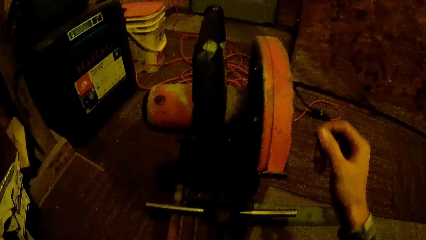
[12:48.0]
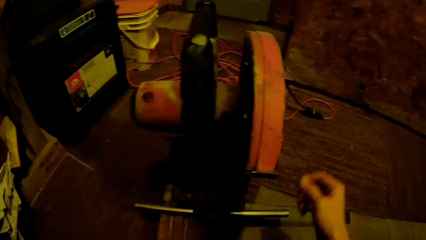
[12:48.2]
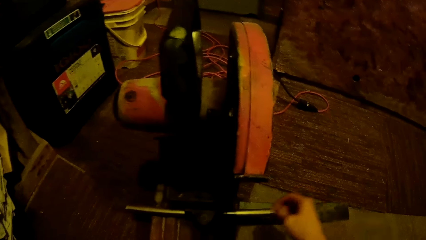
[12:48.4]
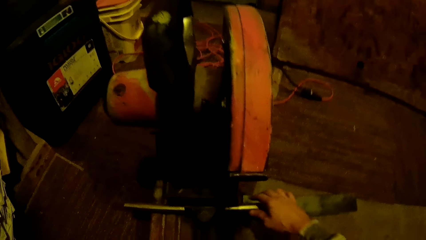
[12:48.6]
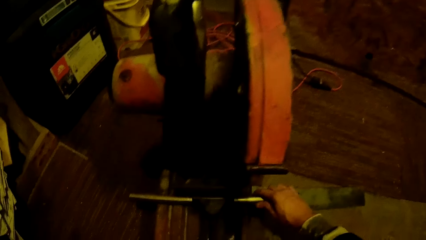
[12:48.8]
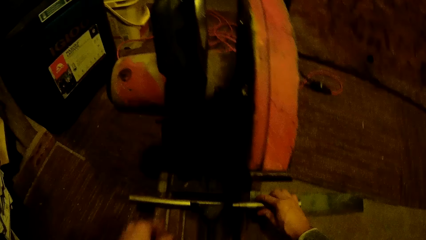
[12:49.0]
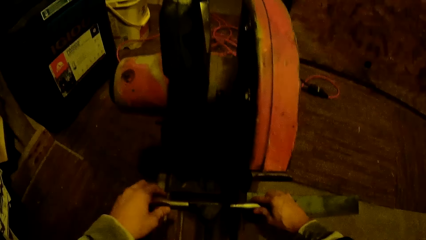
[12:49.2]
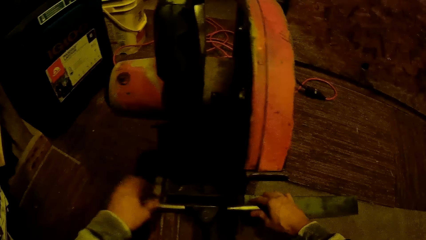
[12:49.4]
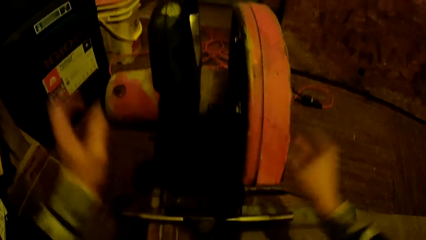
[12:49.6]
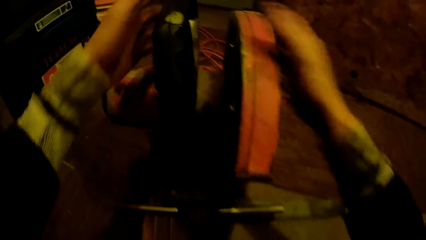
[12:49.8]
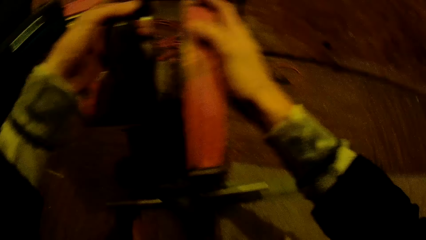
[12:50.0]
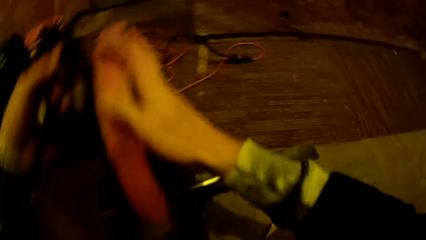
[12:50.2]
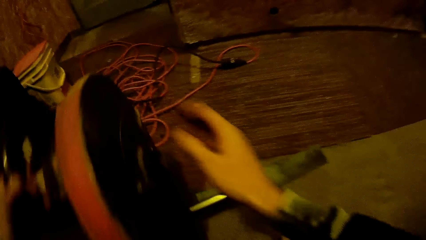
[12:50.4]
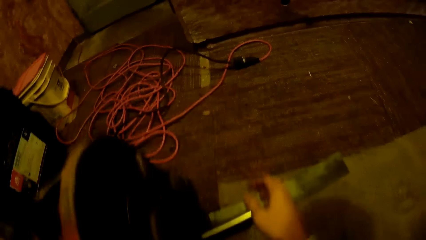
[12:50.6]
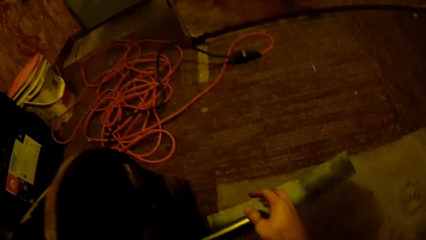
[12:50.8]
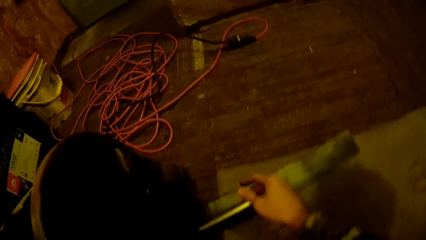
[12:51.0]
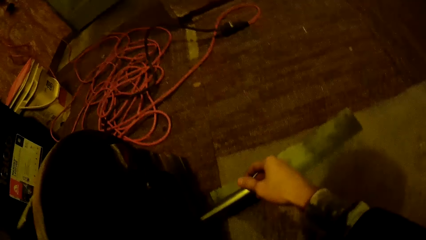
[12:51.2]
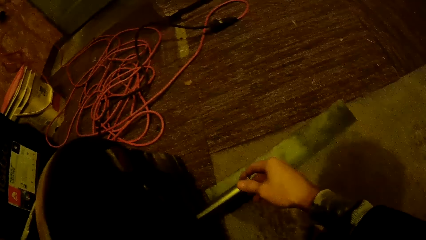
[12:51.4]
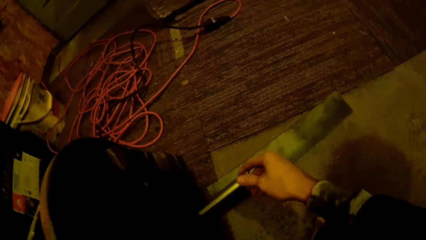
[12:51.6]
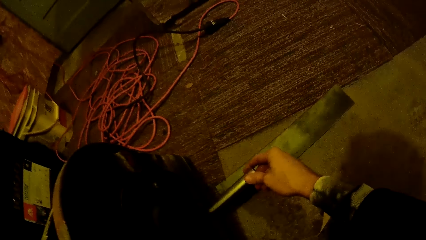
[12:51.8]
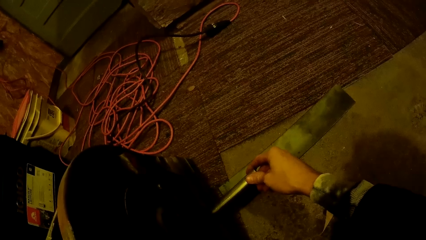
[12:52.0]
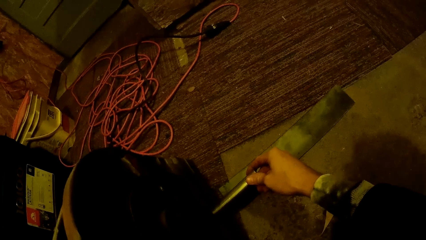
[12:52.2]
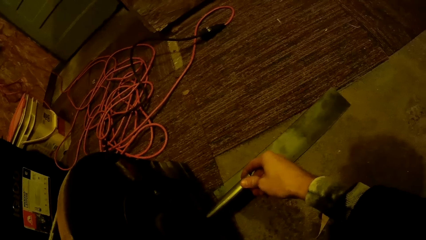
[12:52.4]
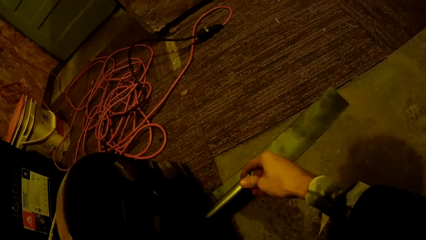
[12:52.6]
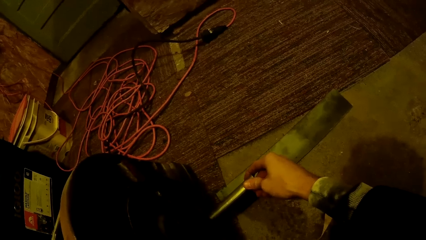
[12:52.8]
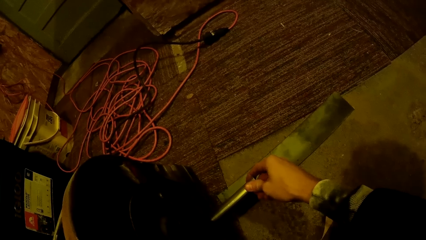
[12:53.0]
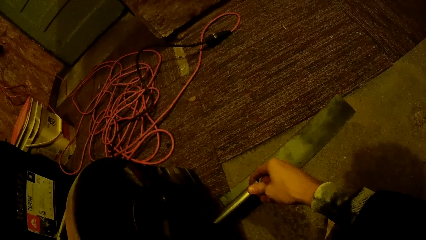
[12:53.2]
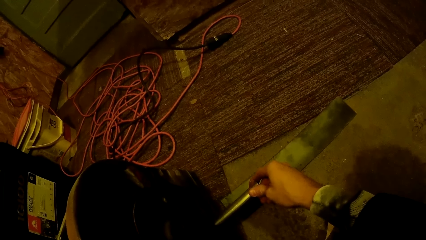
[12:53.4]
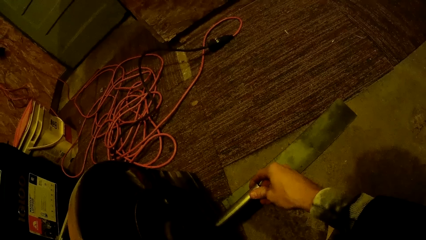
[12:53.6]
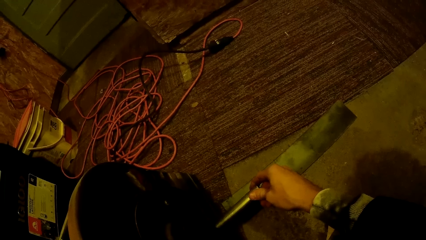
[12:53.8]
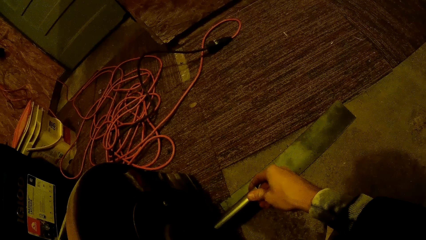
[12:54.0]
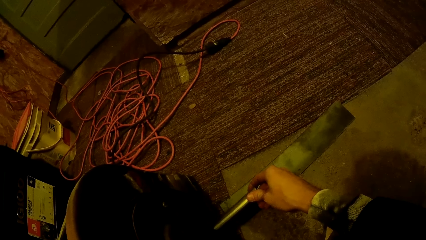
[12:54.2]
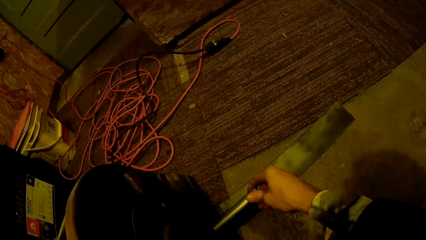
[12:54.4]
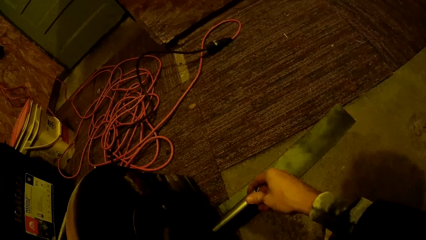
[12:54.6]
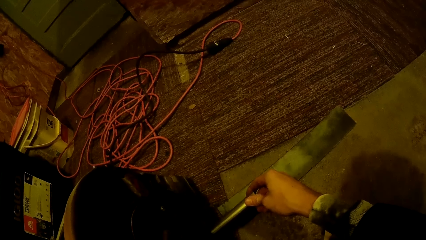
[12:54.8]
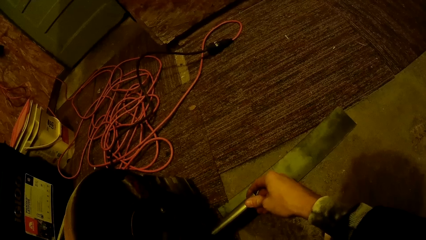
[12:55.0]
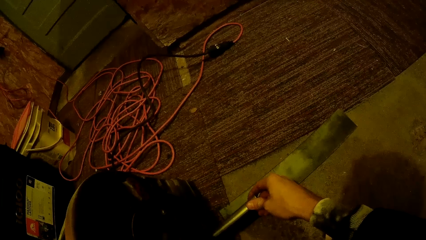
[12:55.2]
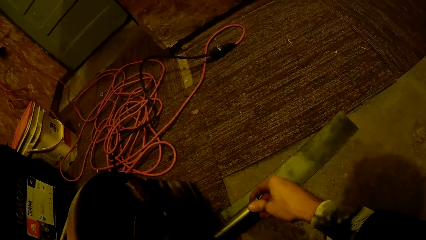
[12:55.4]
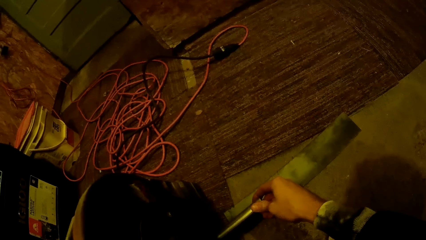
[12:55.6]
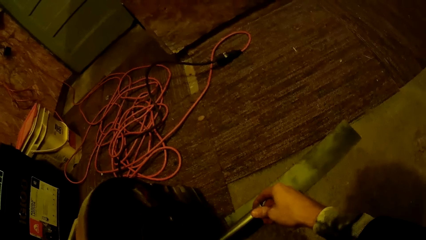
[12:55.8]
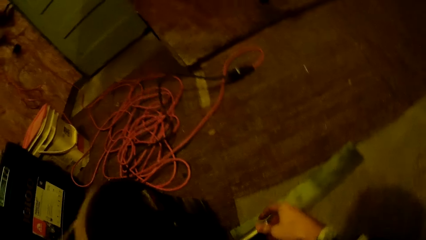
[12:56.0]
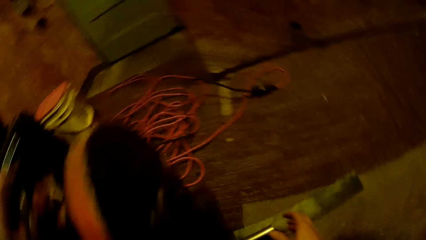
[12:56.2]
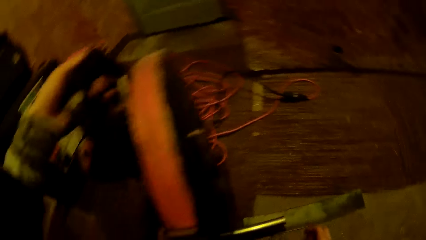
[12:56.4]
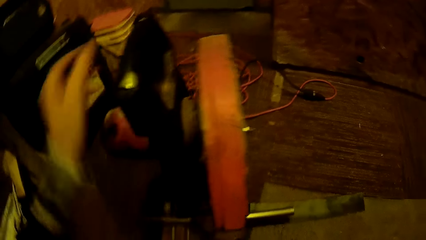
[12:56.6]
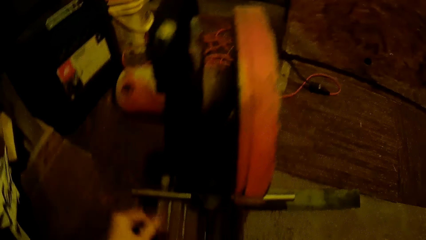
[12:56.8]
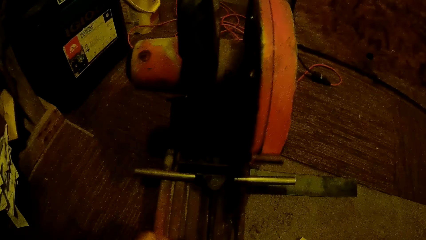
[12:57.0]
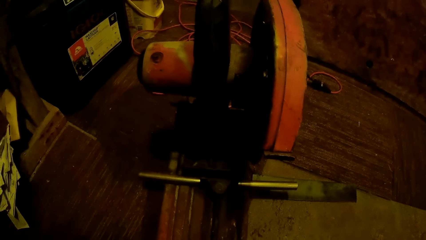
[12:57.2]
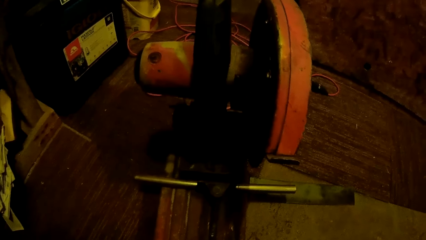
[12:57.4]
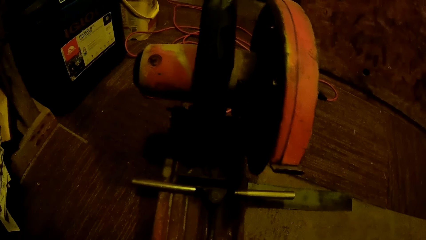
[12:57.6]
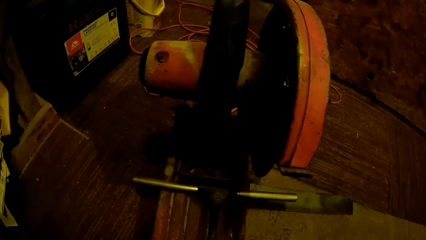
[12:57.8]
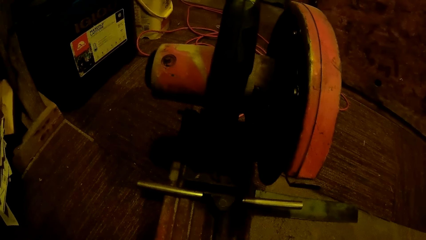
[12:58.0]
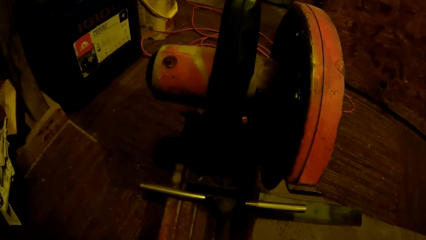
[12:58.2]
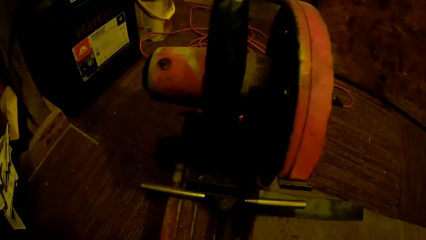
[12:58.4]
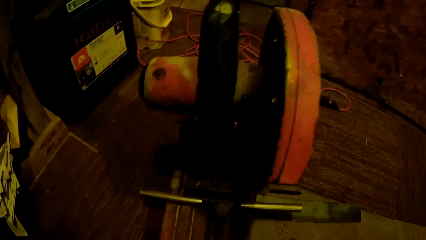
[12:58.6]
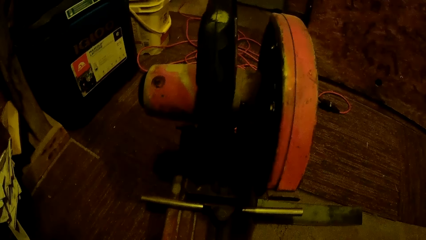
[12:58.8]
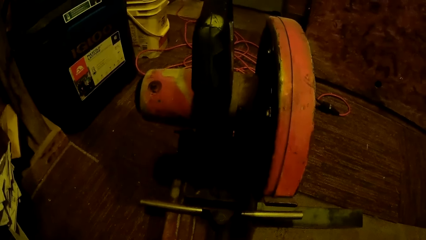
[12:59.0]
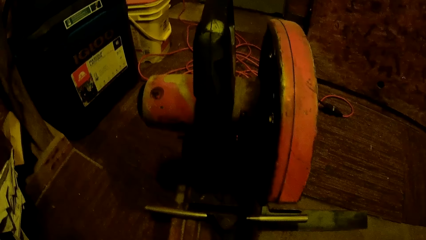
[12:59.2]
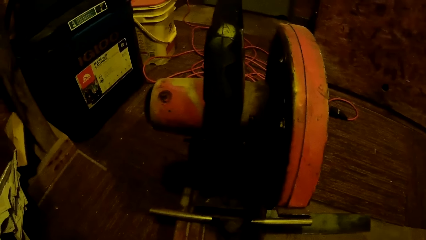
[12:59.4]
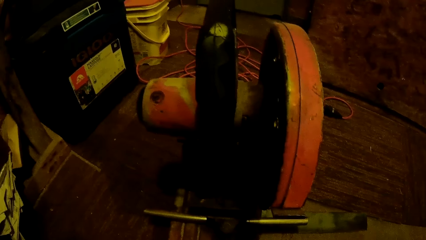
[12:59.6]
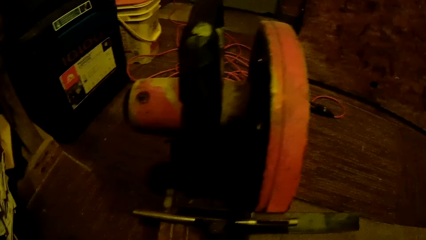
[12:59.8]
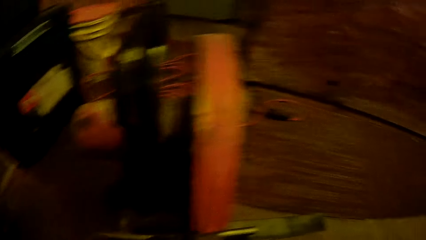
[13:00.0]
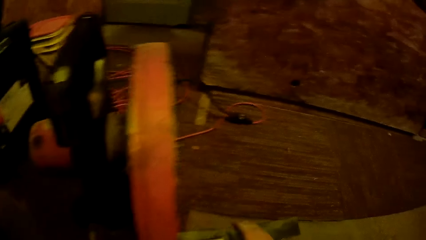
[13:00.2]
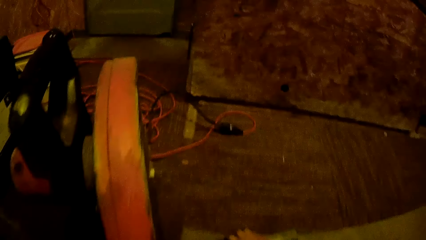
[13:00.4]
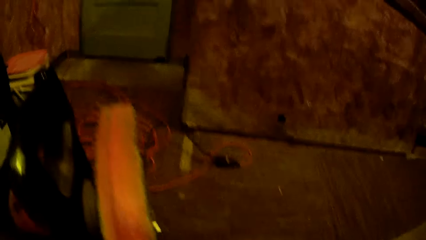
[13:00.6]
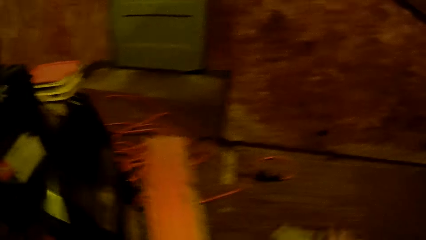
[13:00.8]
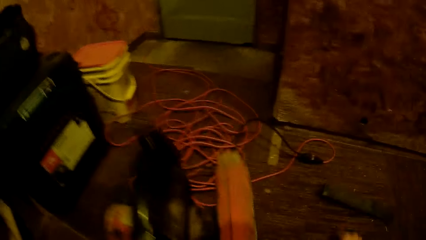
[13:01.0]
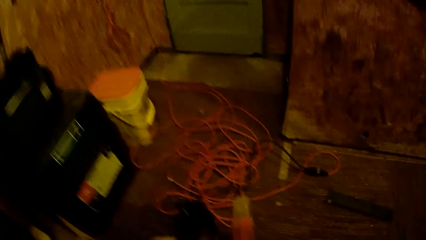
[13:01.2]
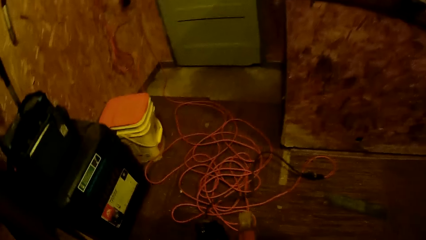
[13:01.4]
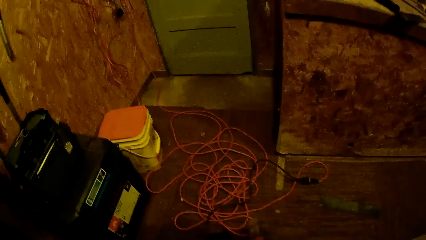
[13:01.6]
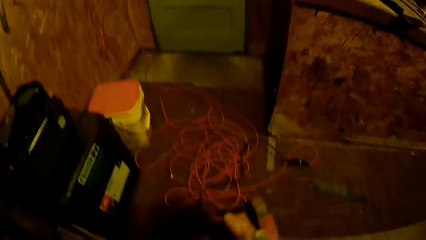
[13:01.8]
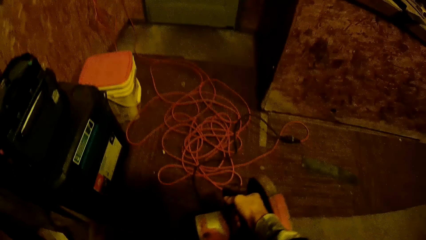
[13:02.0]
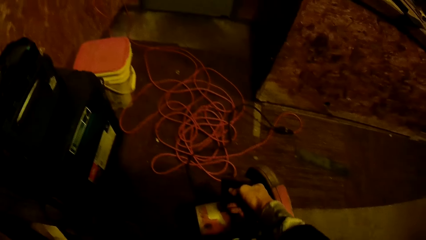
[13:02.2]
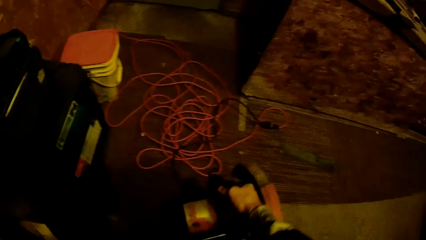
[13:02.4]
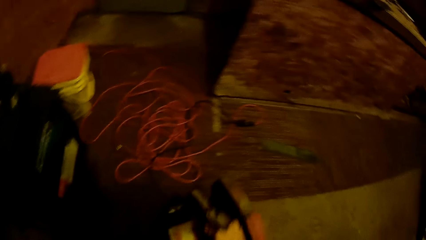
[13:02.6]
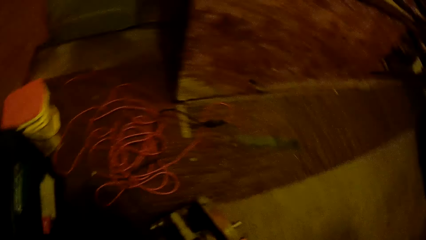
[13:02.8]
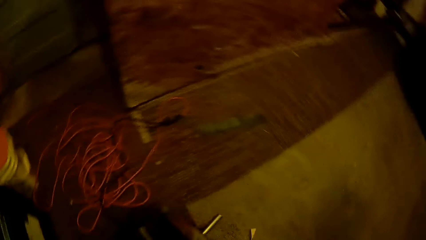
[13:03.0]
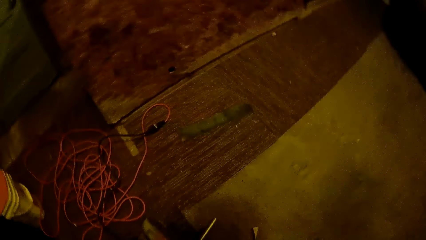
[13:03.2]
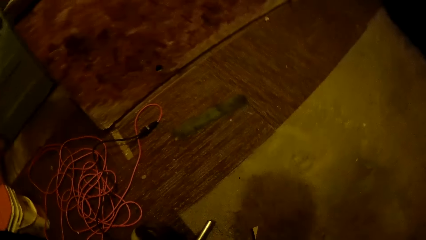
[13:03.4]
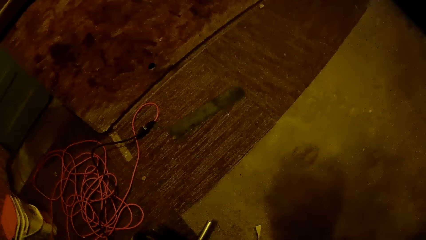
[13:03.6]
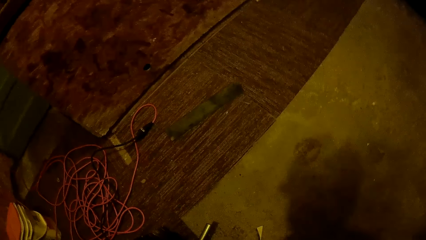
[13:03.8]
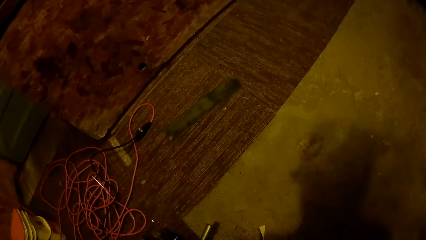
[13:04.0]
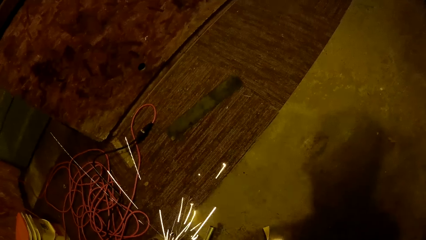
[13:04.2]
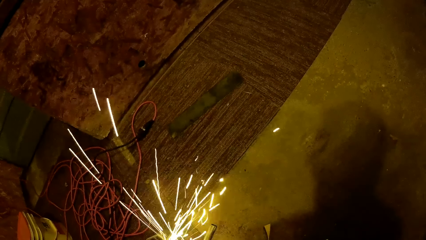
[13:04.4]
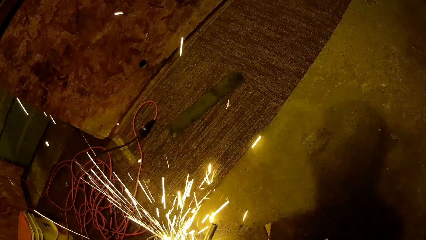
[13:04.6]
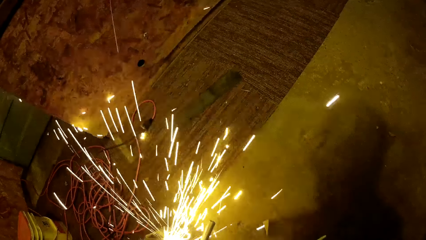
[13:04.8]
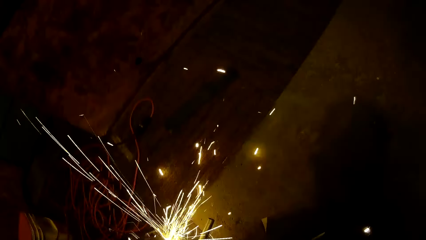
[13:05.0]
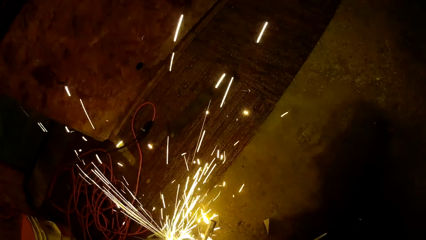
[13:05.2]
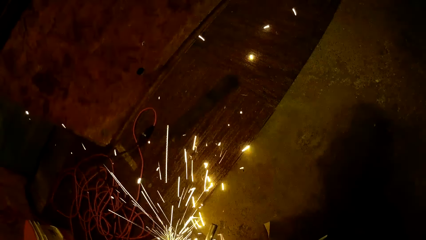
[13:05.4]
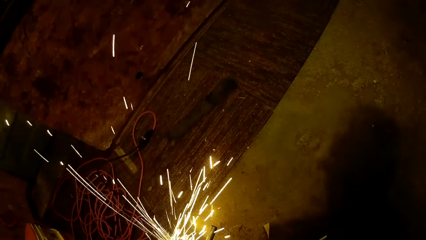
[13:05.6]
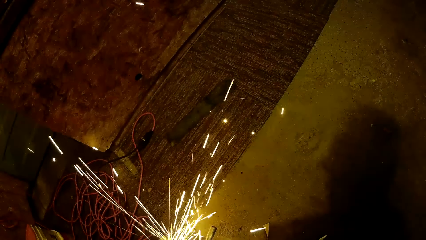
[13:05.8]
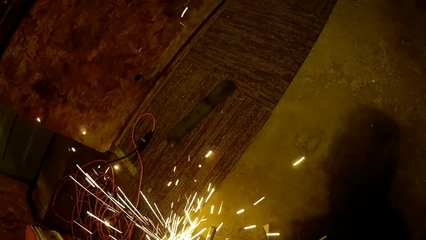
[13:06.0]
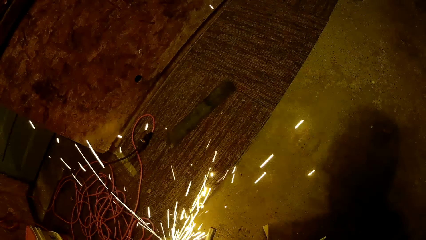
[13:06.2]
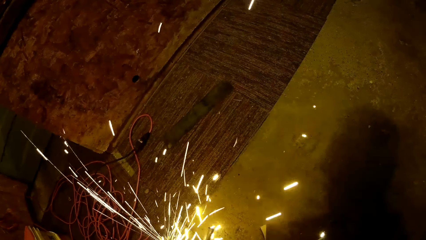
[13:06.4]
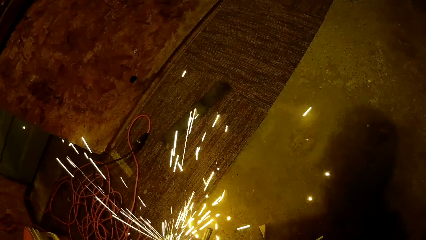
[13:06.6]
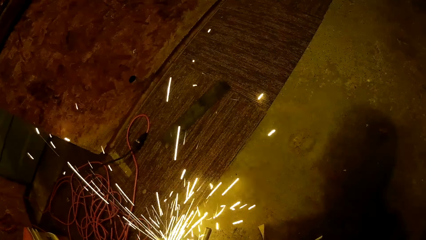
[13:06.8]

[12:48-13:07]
The camera wearer cuts the metal with a metal cutting machine. He cuts the metal with the grinder.
